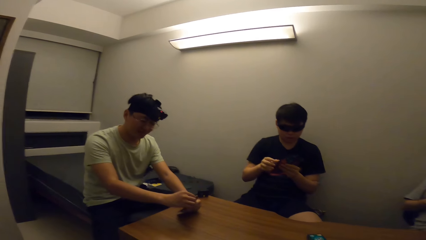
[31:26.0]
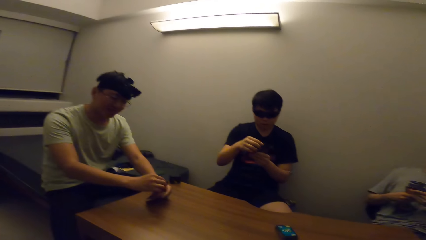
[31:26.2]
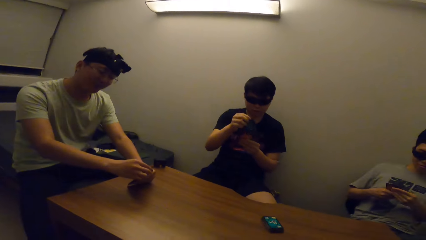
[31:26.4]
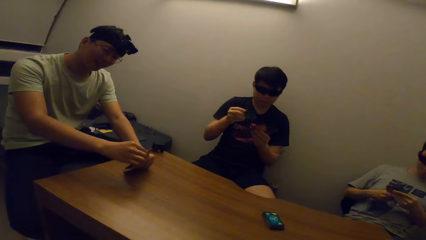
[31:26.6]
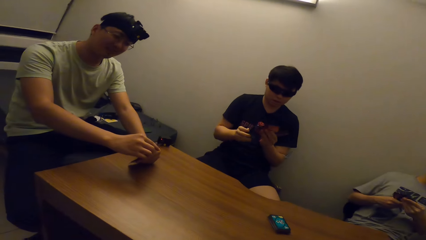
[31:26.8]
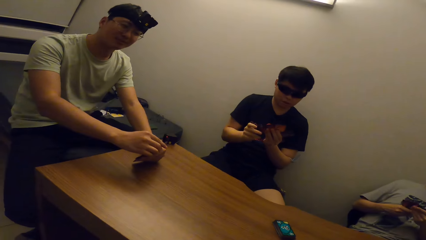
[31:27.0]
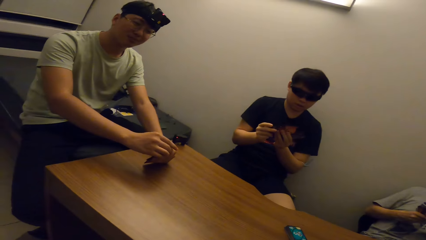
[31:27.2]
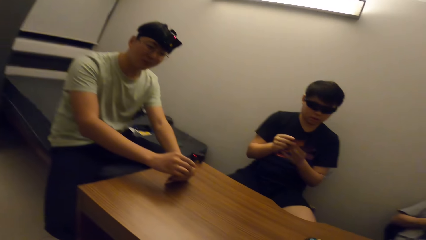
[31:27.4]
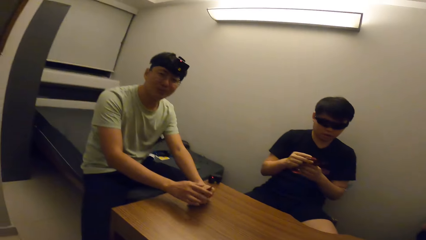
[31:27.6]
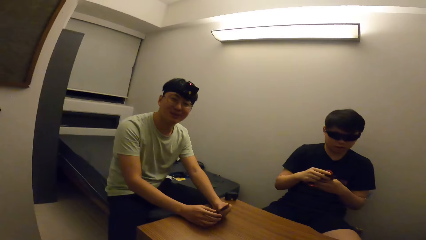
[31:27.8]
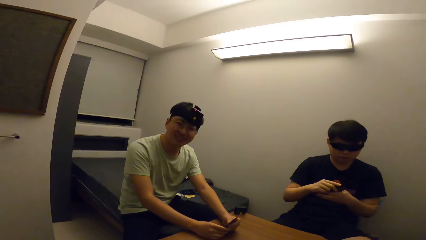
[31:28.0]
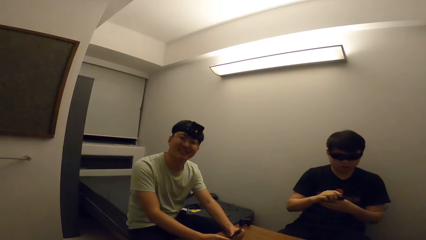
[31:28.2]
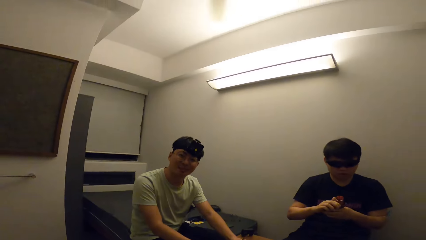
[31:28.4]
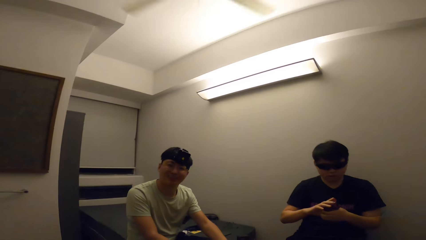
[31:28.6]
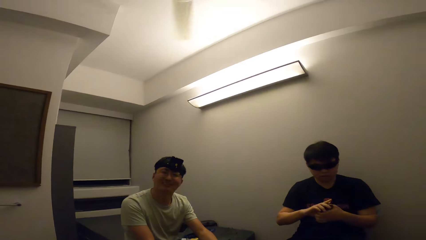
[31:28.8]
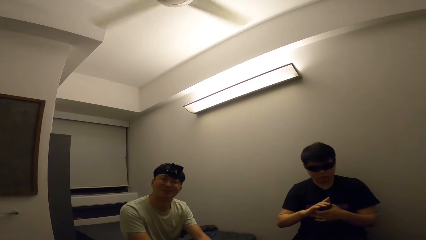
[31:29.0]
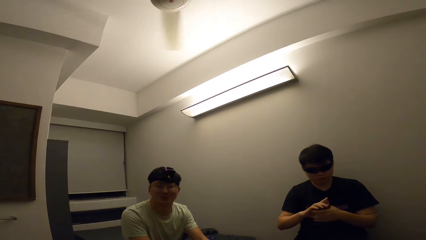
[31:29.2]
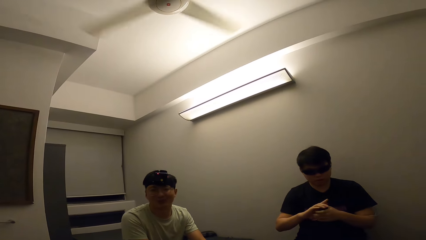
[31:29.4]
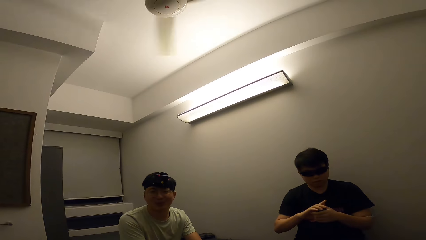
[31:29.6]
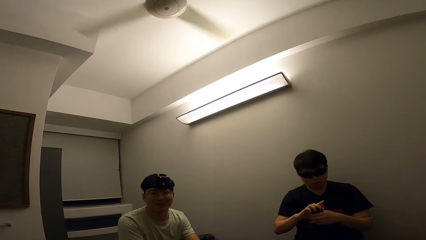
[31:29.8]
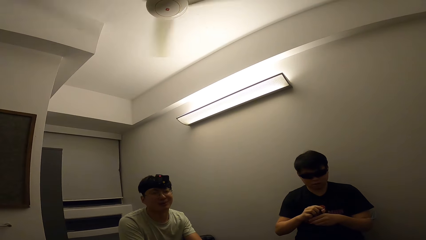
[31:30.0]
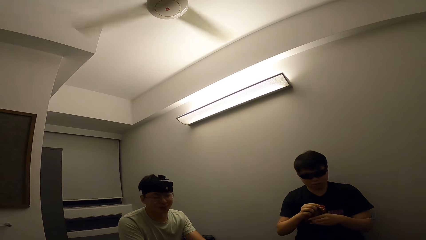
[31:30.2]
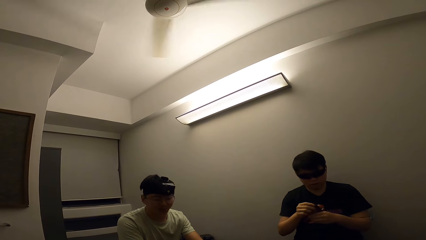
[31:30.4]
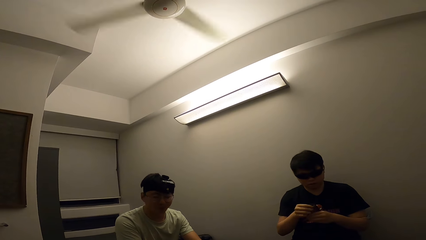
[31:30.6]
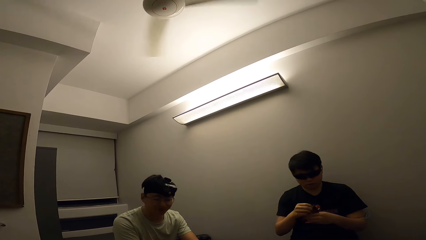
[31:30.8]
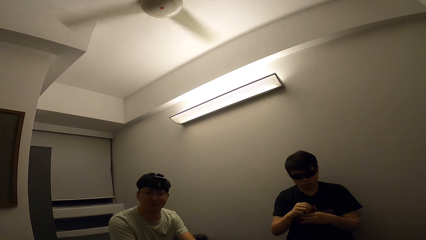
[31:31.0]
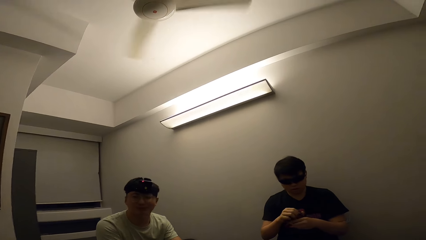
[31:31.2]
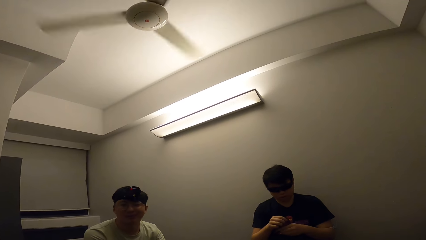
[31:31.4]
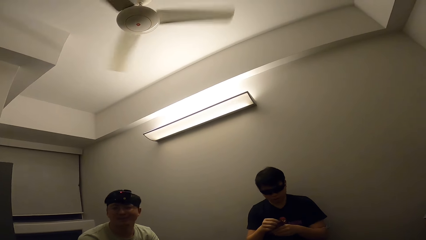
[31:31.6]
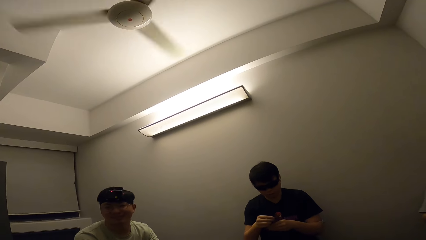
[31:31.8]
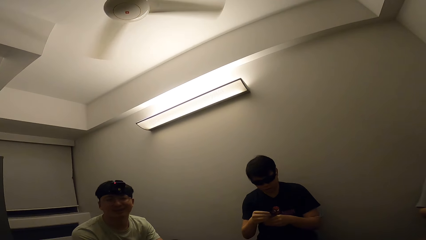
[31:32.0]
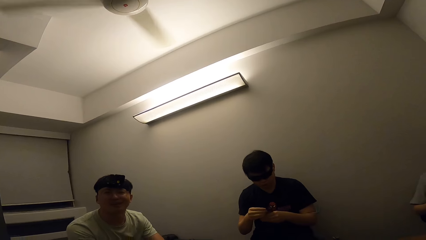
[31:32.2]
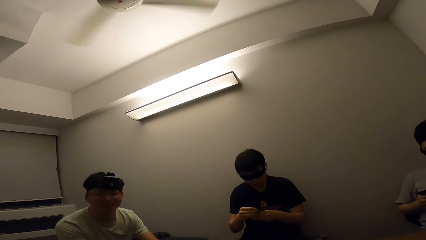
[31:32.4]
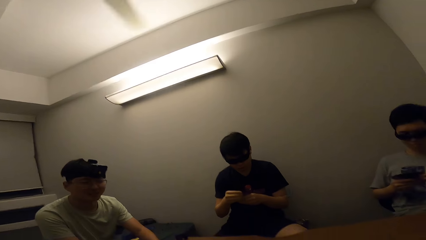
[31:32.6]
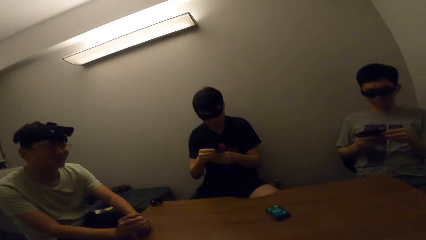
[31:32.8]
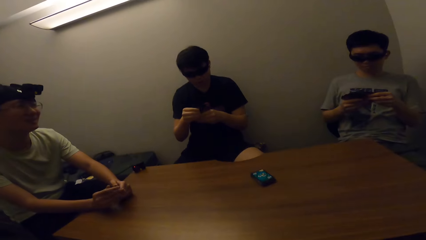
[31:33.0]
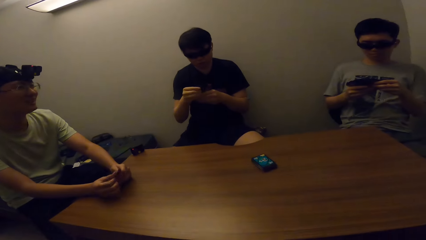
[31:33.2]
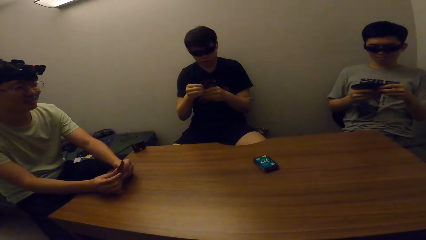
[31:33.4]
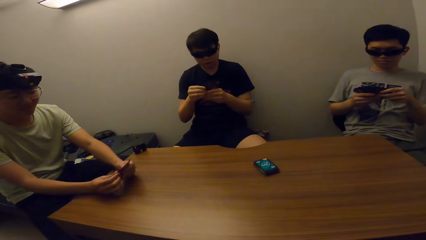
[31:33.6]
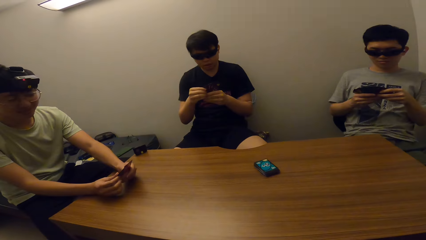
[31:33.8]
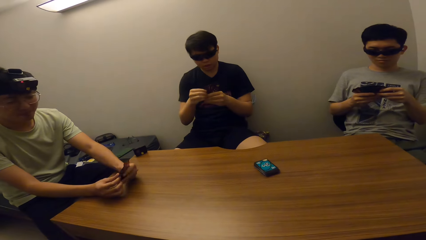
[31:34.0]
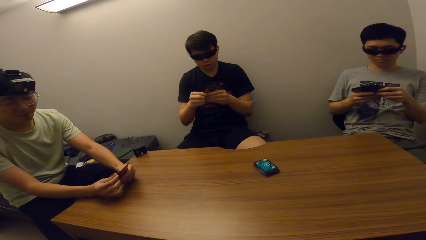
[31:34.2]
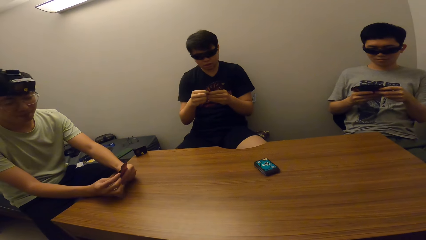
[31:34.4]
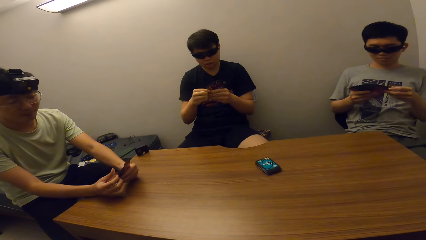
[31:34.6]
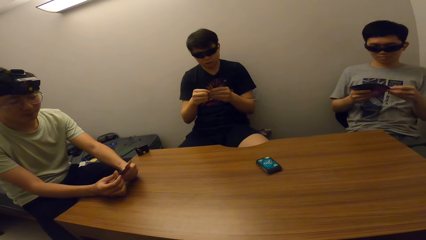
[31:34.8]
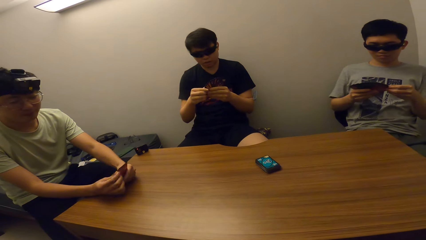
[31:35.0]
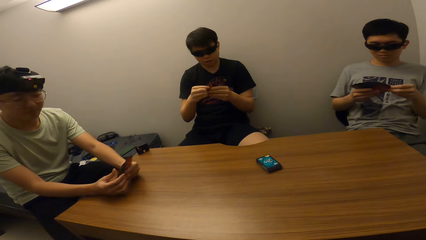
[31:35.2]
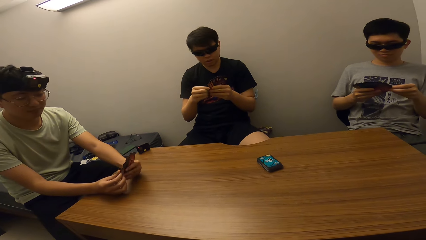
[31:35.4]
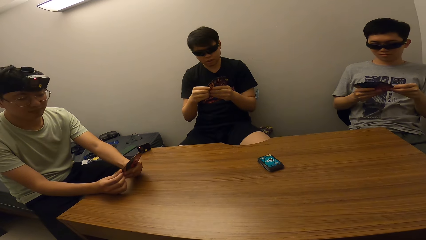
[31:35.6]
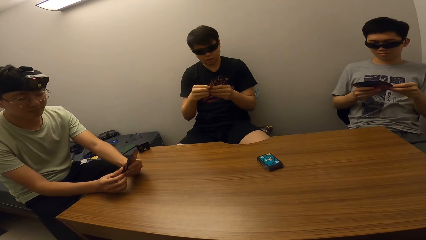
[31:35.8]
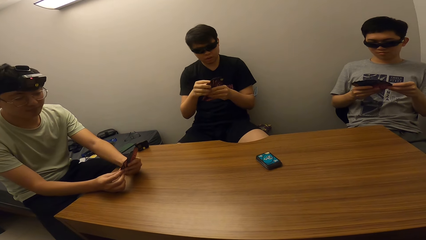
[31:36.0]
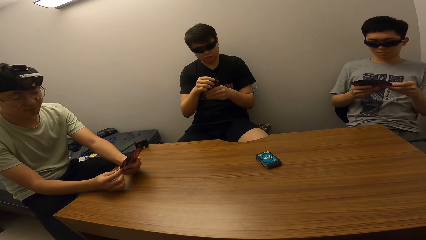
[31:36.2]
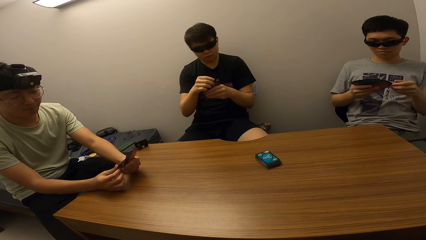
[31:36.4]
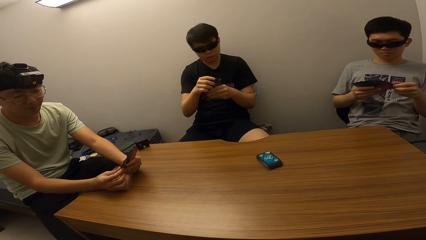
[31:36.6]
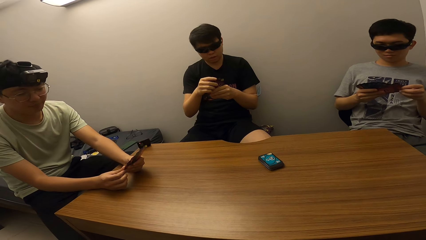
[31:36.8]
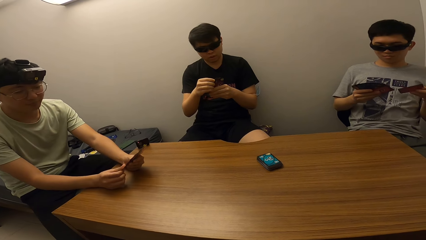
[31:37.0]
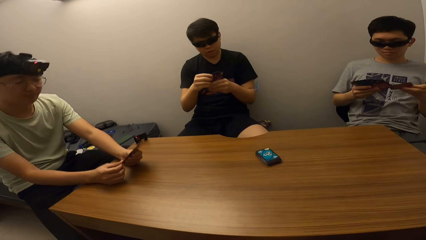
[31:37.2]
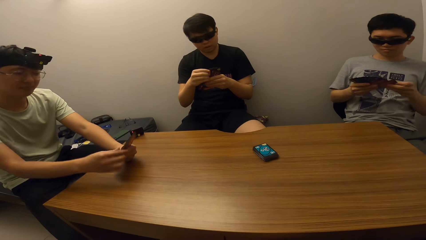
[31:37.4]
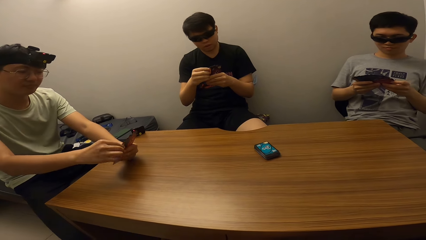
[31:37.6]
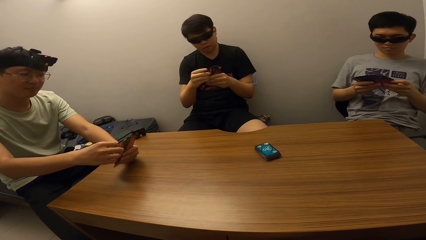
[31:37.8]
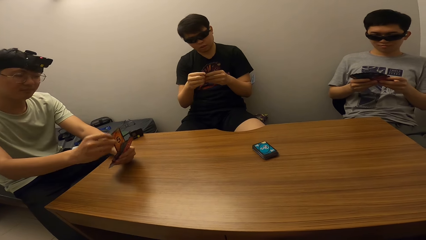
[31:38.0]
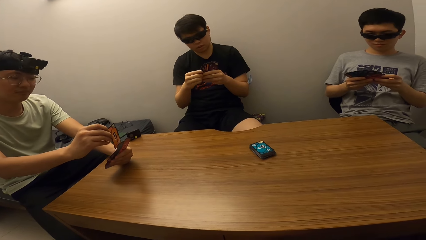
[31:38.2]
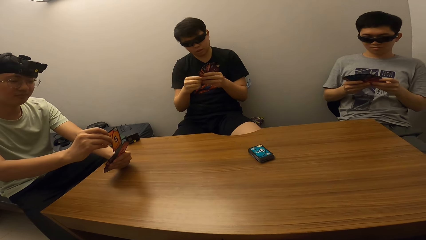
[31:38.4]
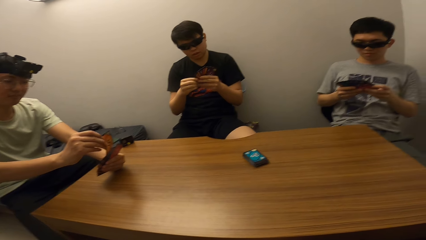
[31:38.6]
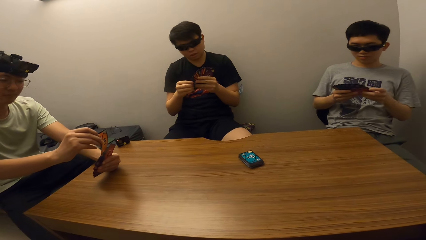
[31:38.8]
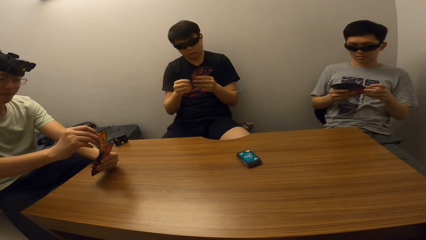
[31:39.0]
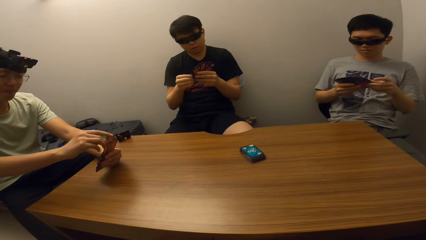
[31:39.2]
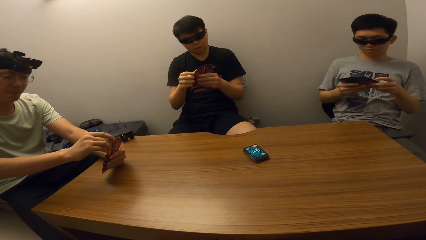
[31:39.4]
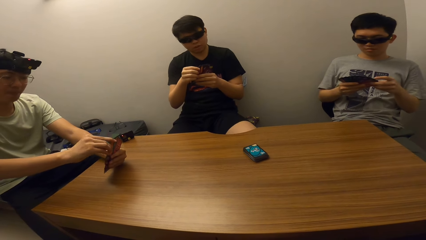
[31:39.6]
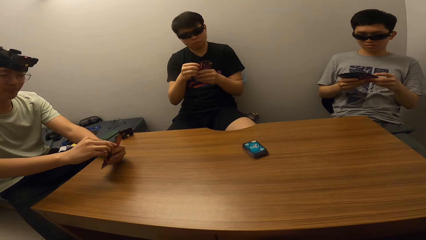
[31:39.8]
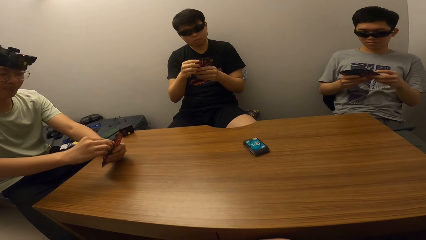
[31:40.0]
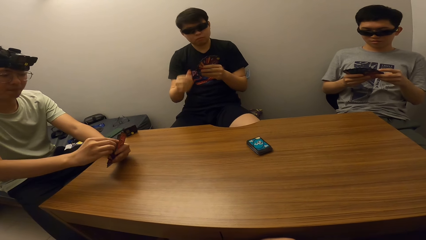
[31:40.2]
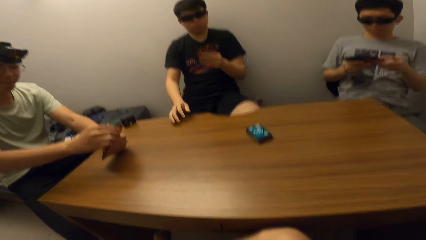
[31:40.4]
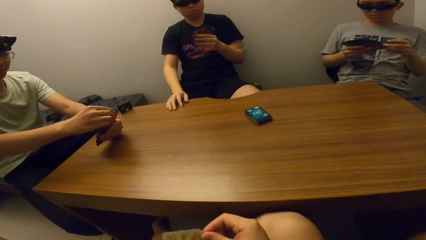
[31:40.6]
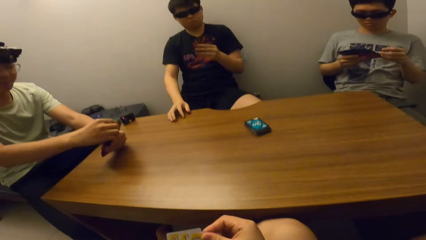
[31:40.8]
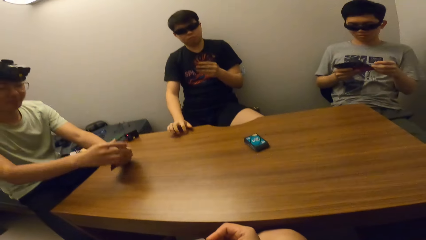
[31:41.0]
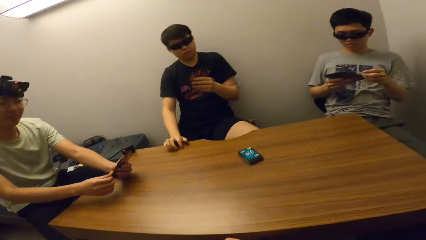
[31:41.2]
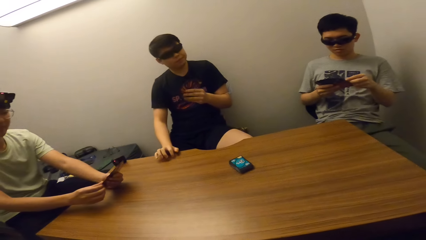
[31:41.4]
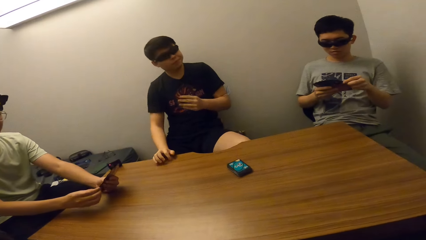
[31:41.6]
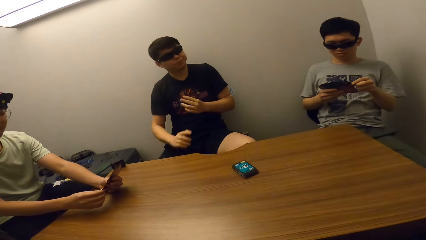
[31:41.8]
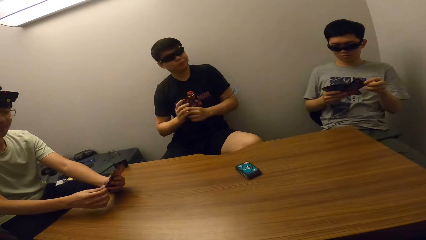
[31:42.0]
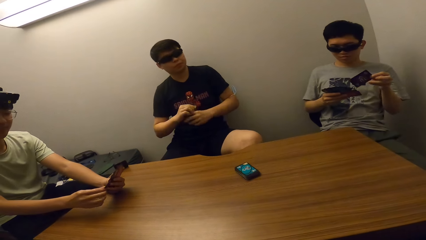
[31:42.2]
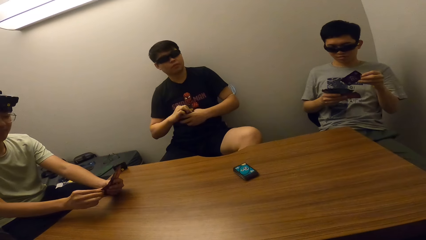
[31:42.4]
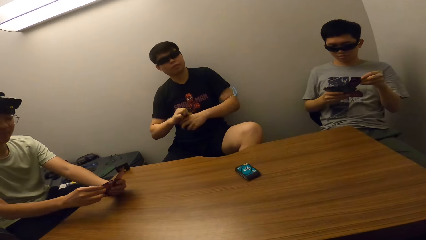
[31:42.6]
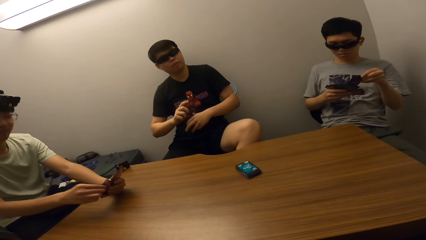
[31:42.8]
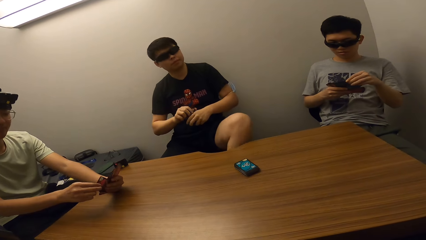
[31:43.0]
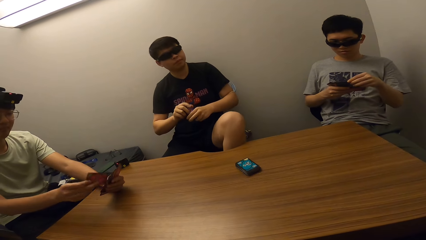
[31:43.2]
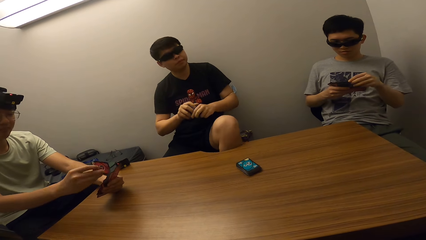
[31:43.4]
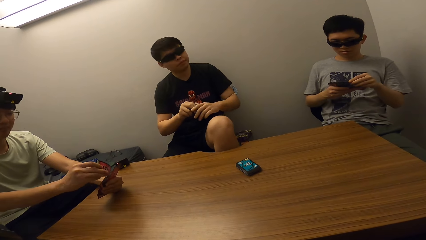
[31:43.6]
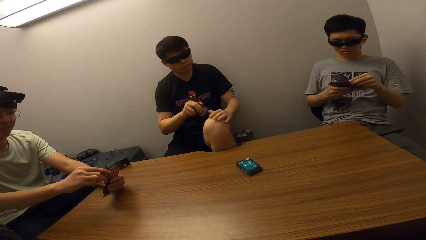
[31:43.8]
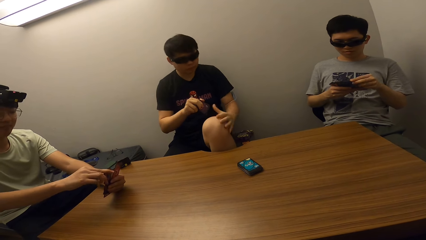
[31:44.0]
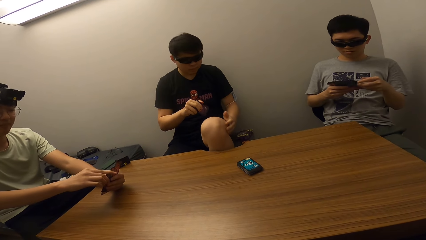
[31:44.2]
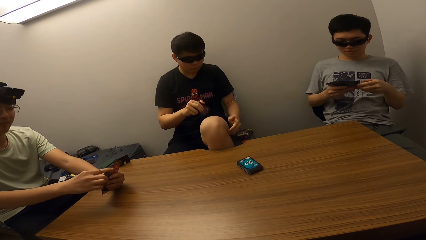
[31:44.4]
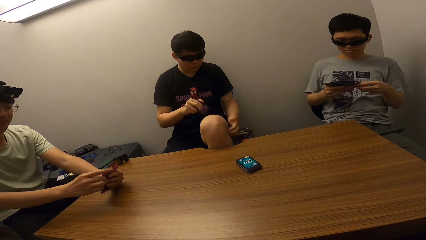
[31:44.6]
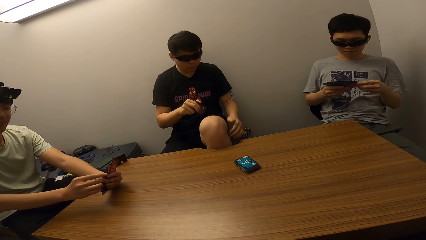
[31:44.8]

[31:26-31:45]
A man selects the cards. Another man switches a card in his left hand with his right hand. A third man selects the cards. The camera wearer selects the cards.
